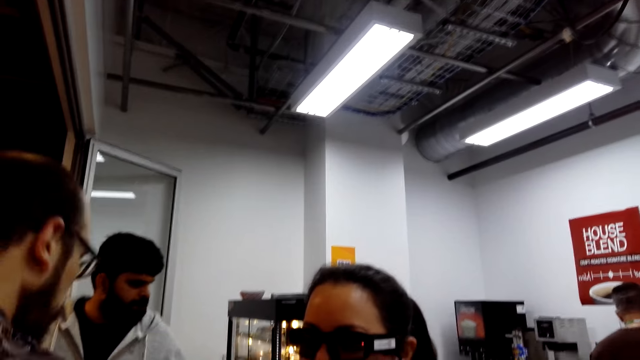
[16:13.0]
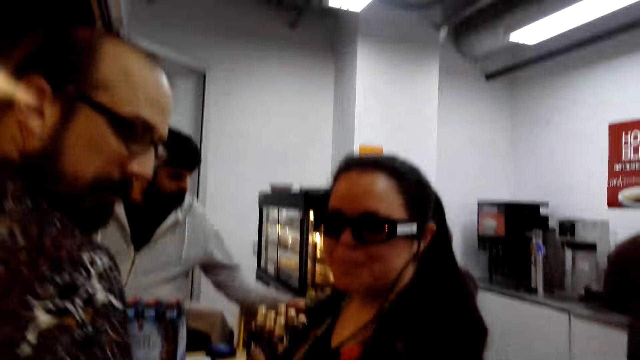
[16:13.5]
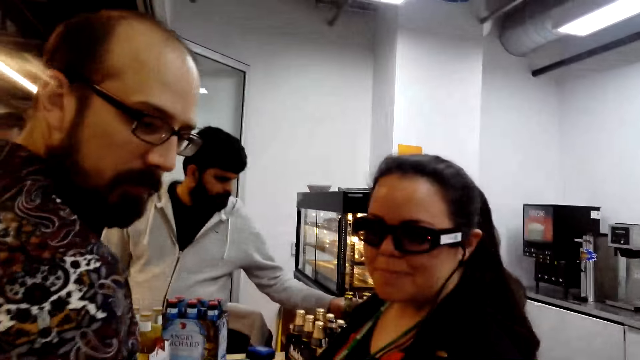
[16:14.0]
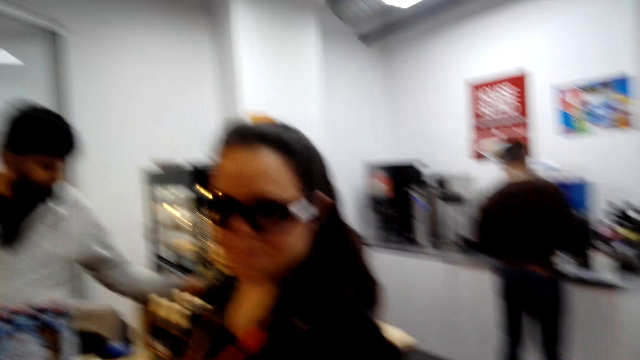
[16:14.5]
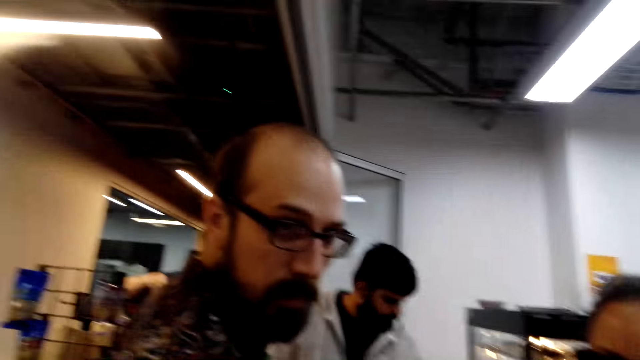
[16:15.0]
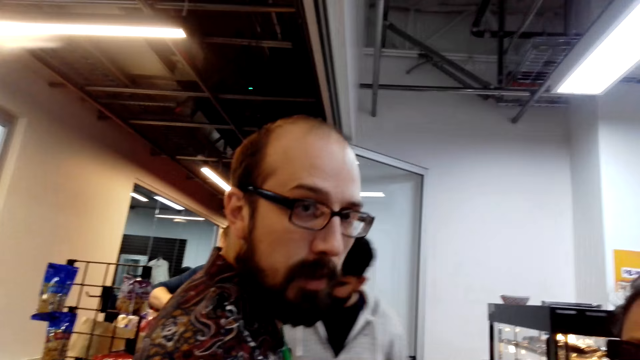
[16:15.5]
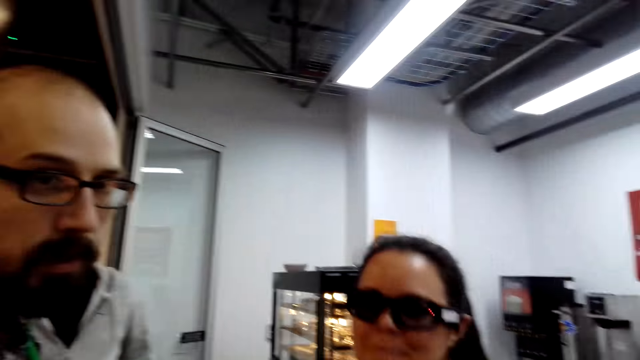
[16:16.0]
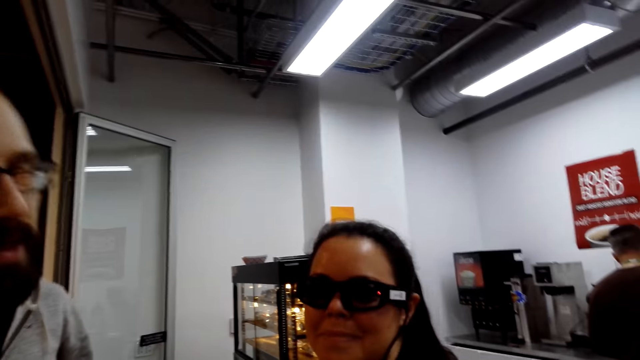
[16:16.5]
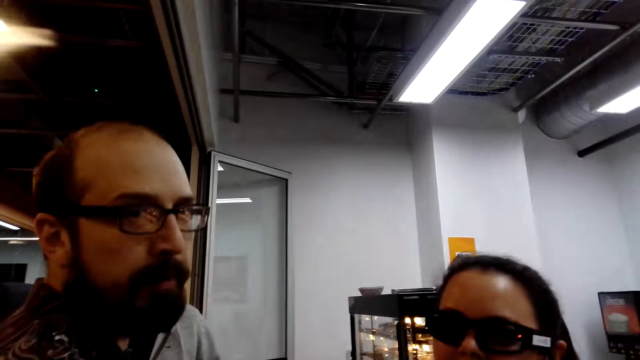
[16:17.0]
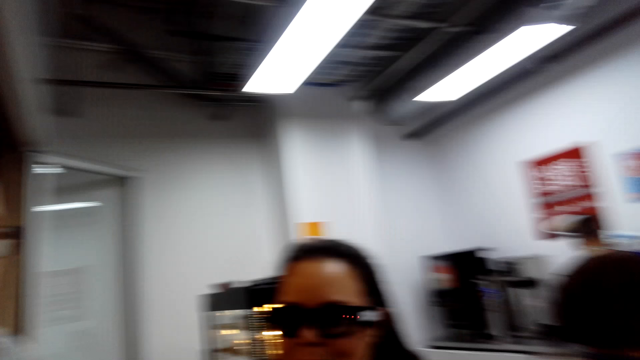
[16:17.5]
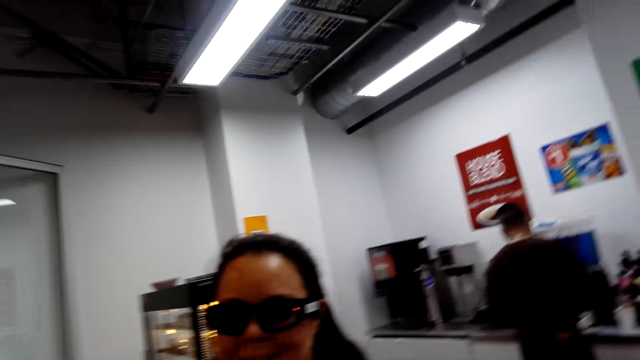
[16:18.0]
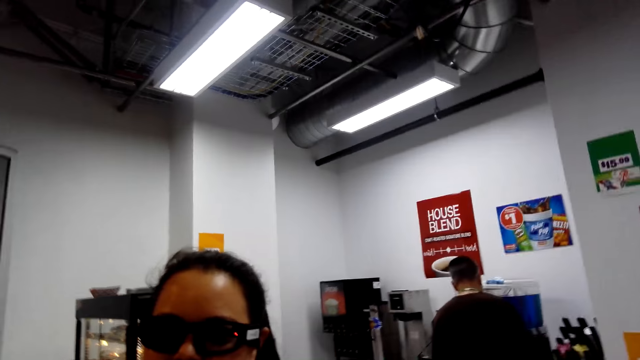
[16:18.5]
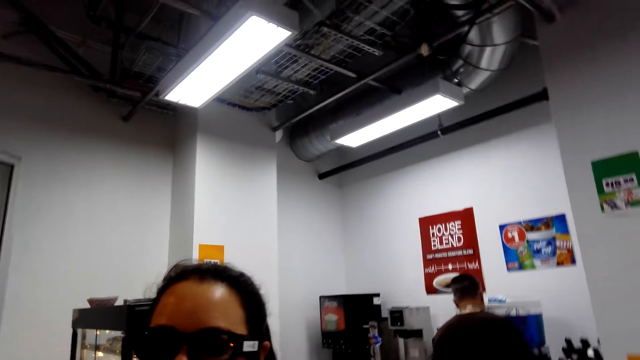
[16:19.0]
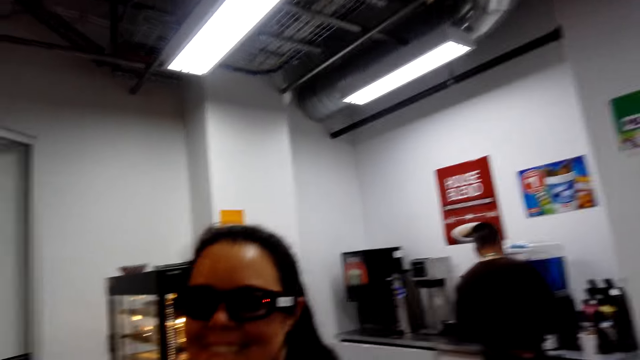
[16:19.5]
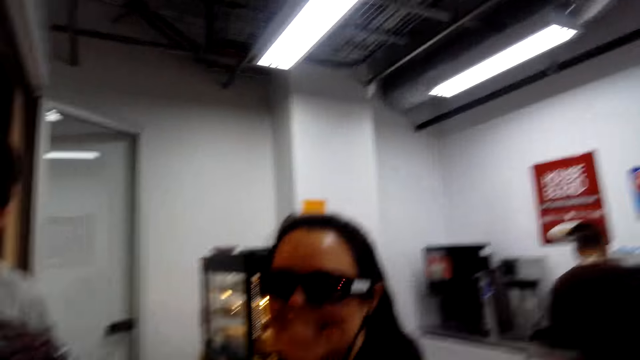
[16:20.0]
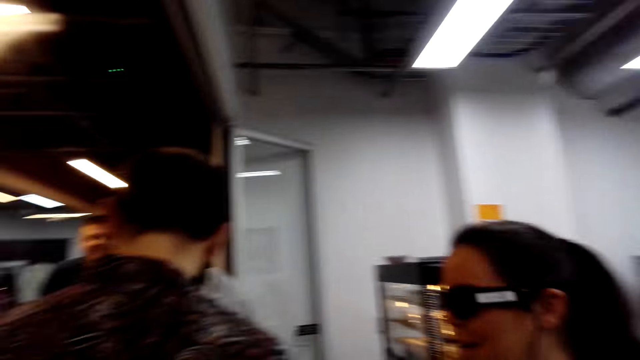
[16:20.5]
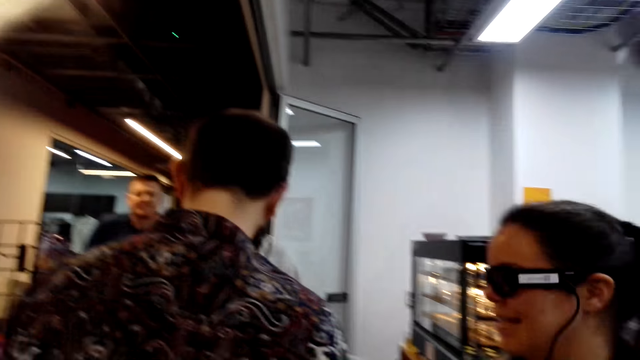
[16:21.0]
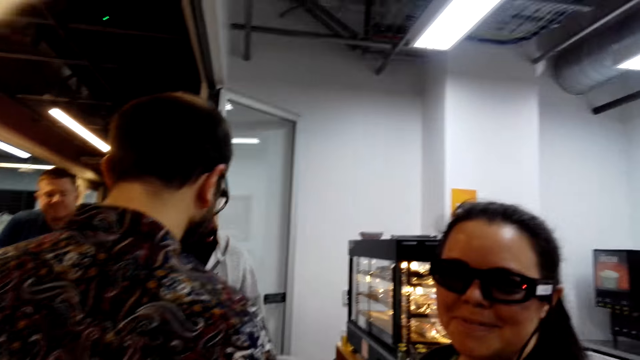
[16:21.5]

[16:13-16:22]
A man looks at the camera wearer. The camera wearer holds the conversation with the man. They look around.

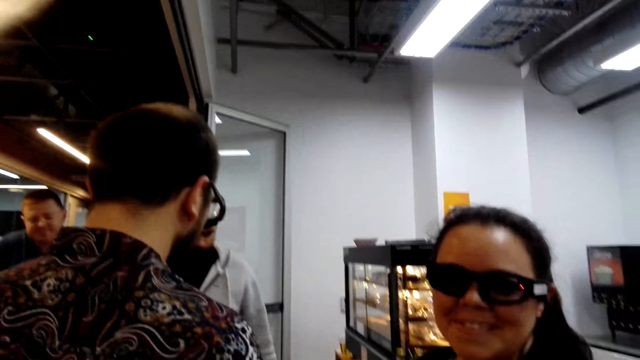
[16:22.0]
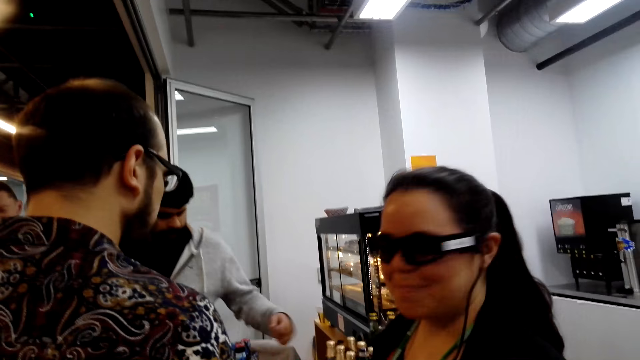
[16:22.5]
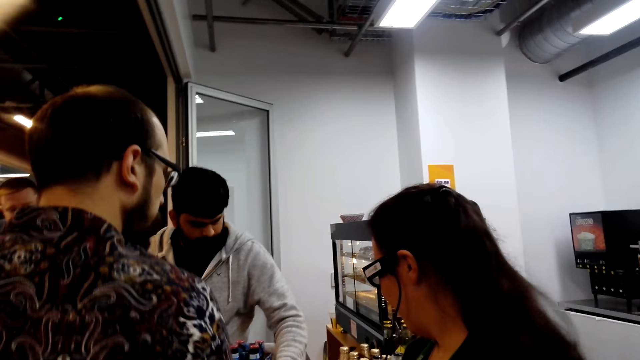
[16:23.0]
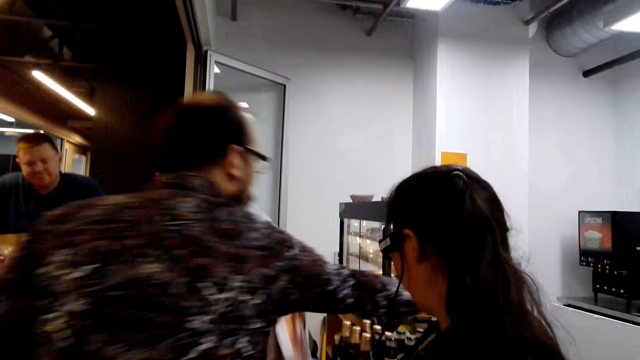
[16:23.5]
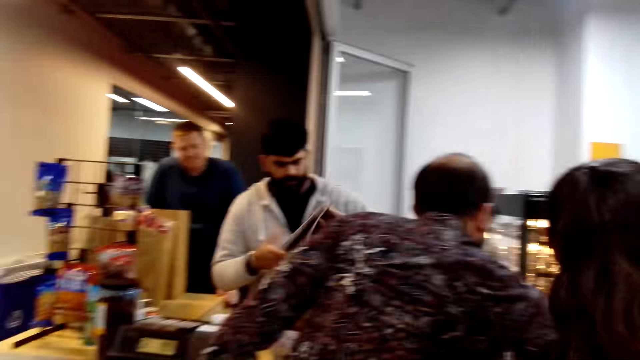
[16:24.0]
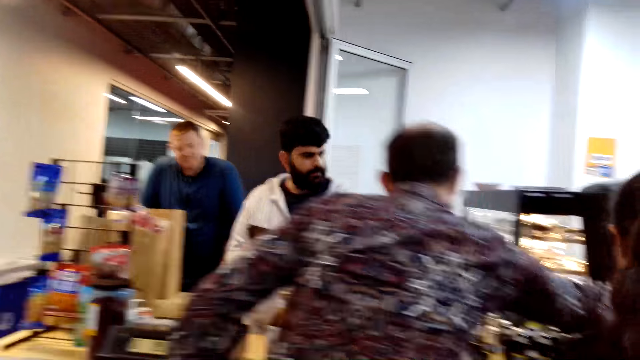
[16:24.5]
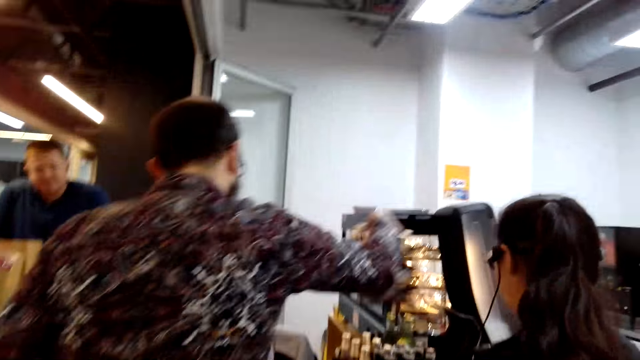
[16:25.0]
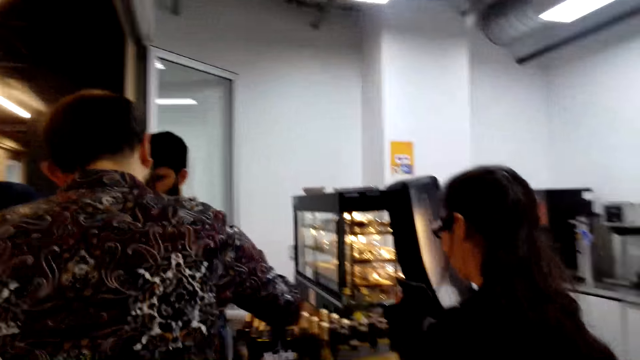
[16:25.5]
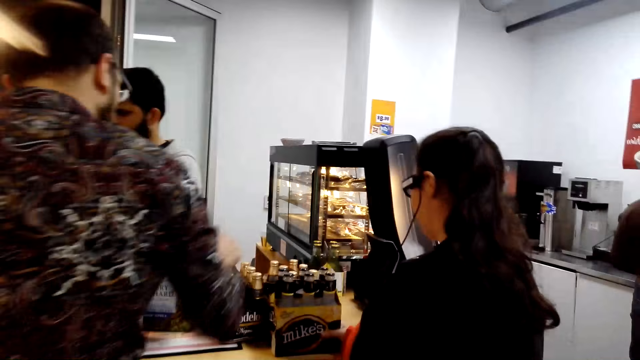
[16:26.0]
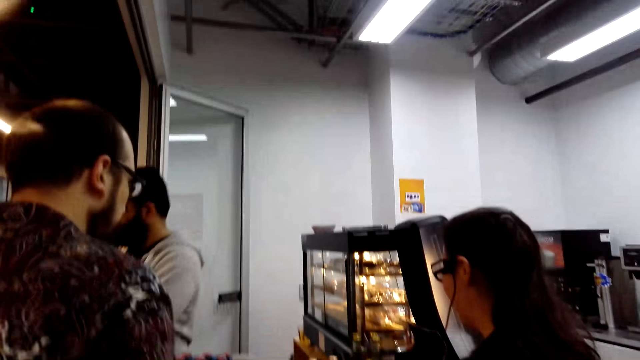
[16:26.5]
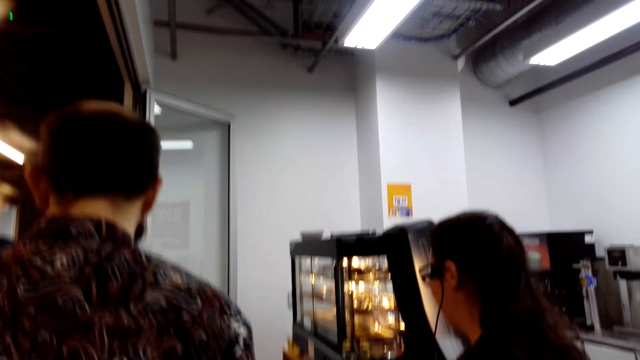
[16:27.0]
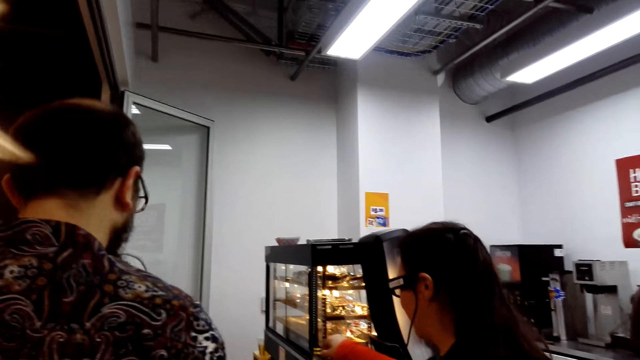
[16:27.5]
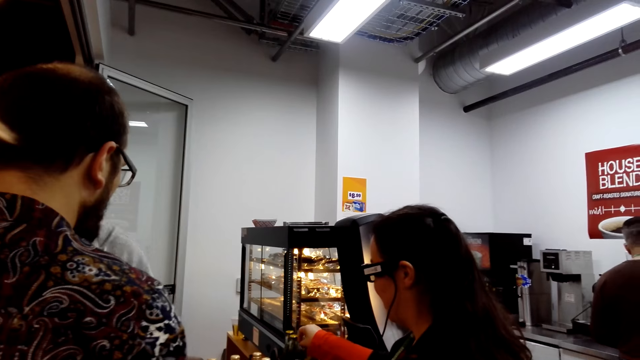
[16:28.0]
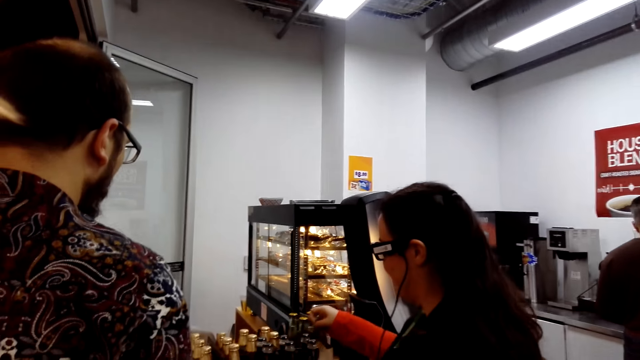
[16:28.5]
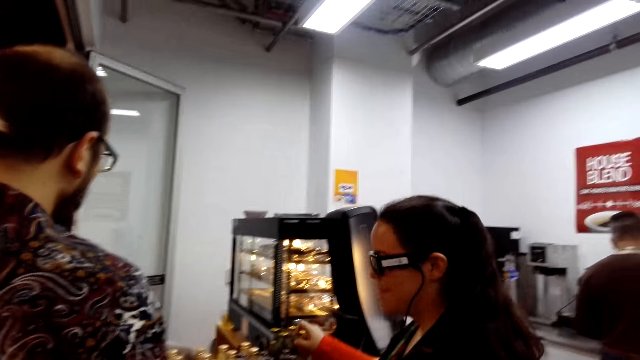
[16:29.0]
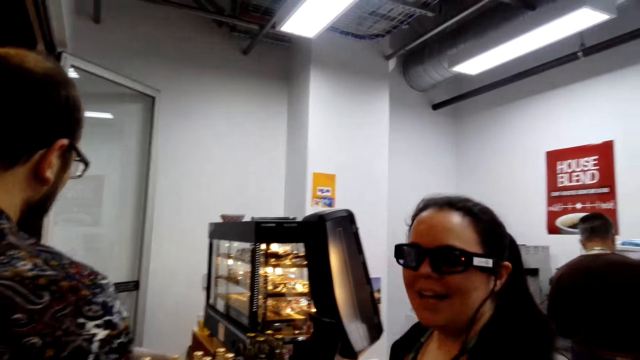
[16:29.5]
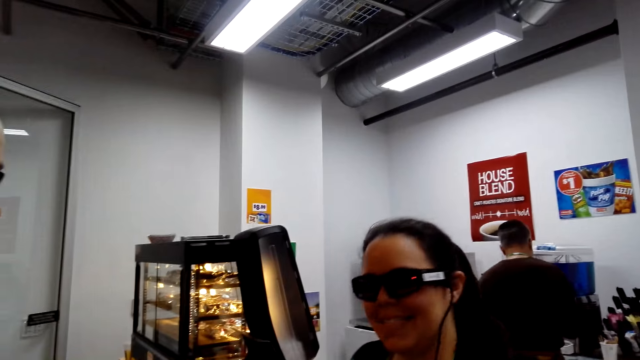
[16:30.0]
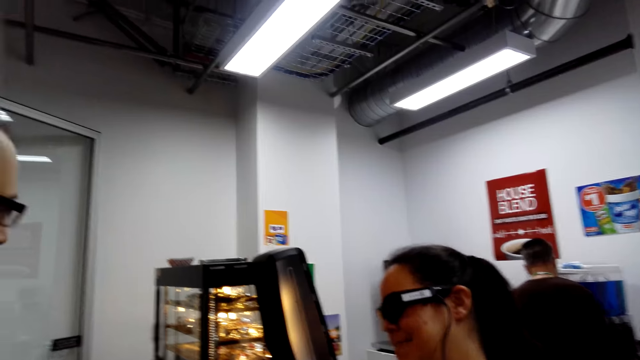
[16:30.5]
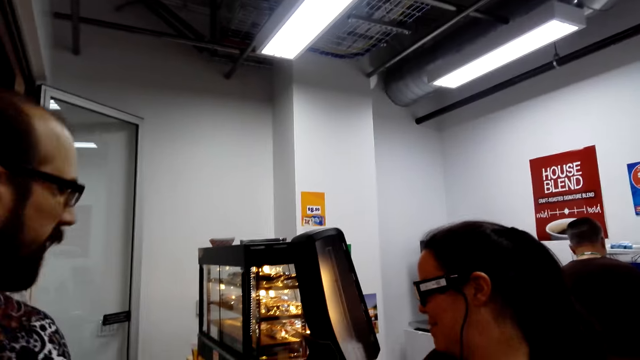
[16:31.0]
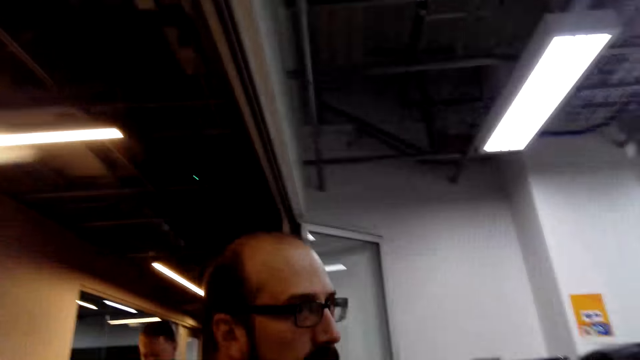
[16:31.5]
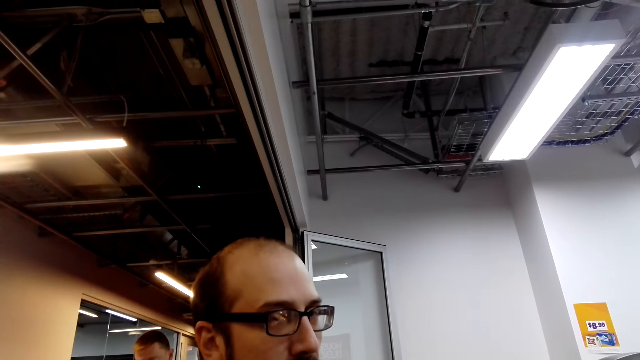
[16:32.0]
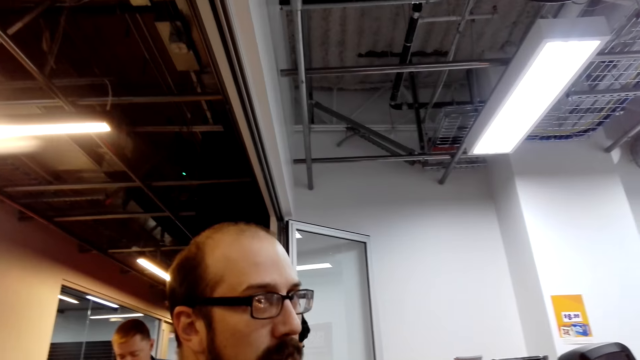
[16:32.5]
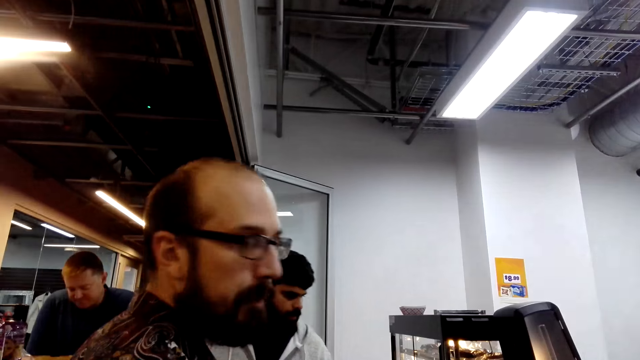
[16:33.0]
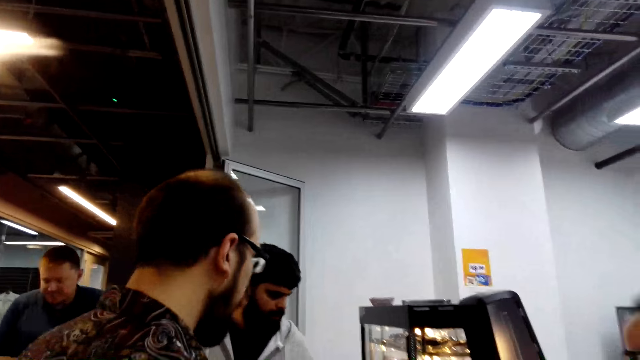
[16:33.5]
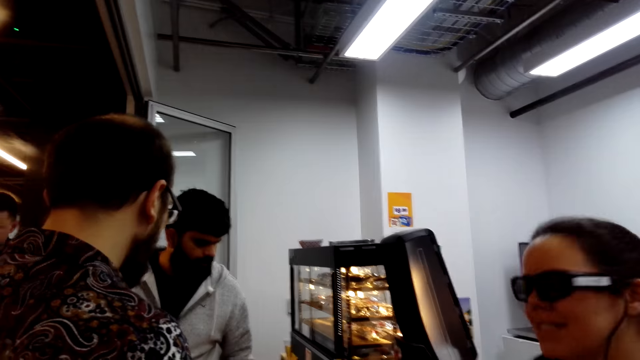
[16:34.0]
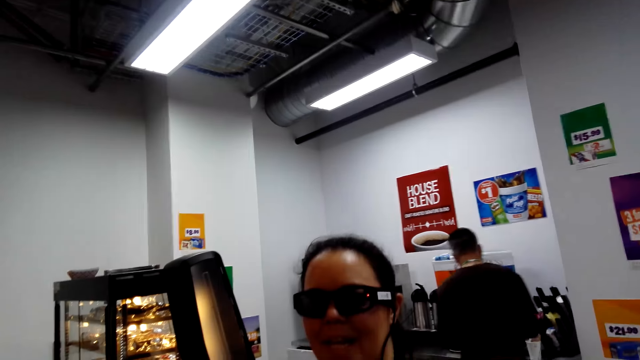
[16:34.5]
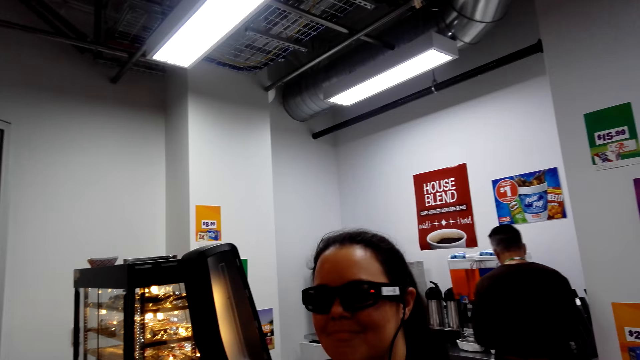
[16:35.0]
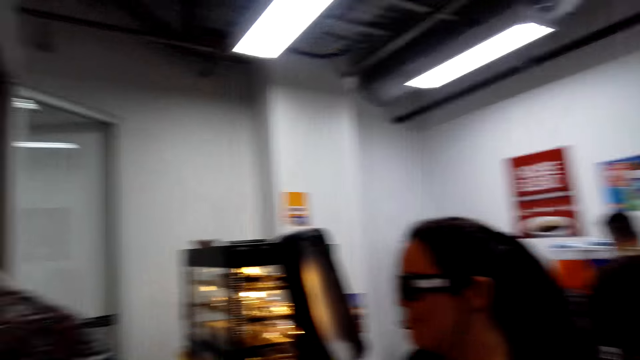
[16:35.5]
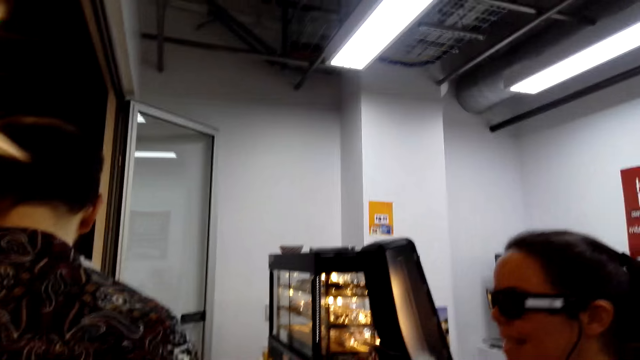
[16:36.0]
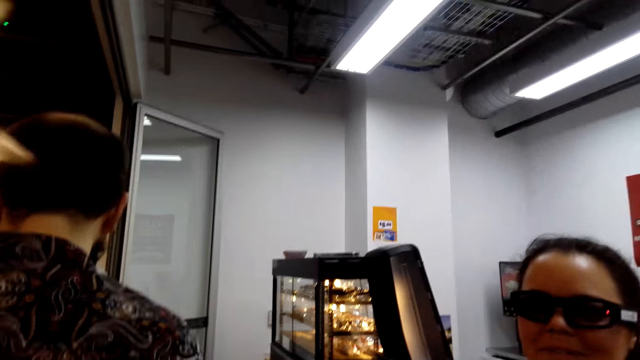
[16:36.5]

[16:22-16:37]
A cashier lifts a book. A man picks up bottles and puts the bottles down. The cashier moves. A woman talks. The camera wearer looks at the man. The woman talks.
